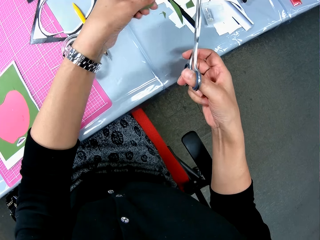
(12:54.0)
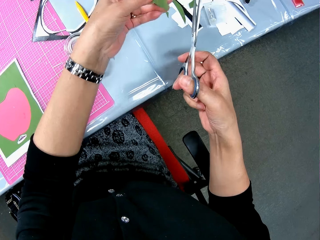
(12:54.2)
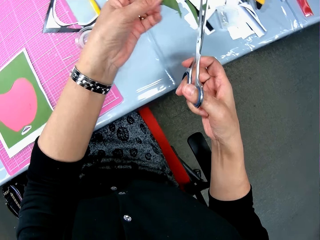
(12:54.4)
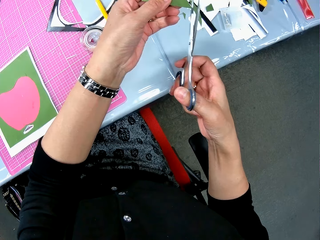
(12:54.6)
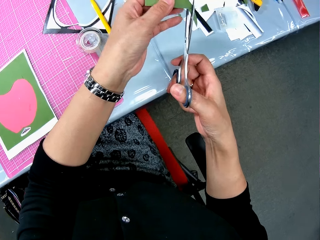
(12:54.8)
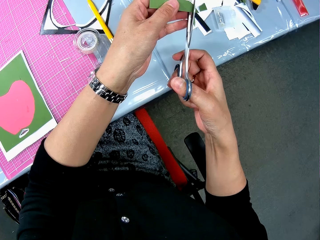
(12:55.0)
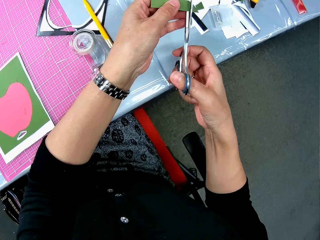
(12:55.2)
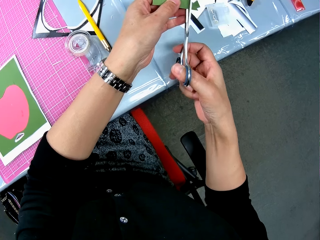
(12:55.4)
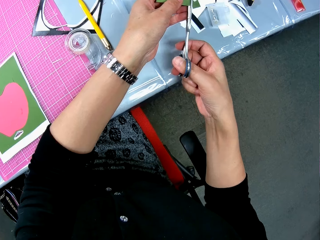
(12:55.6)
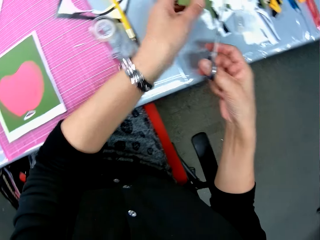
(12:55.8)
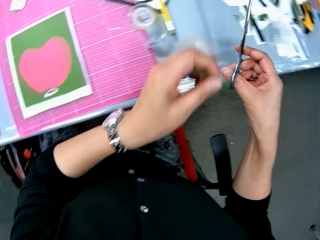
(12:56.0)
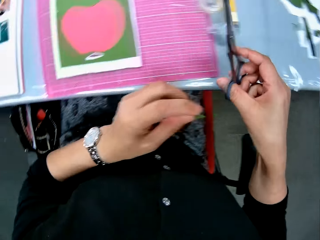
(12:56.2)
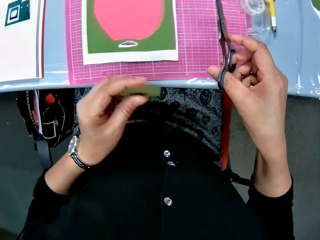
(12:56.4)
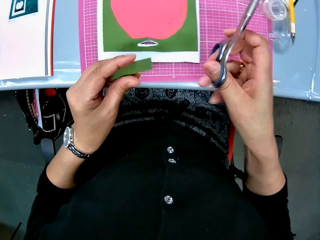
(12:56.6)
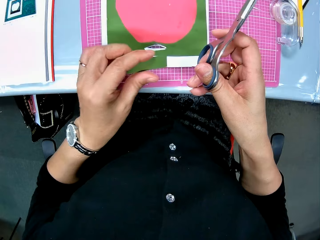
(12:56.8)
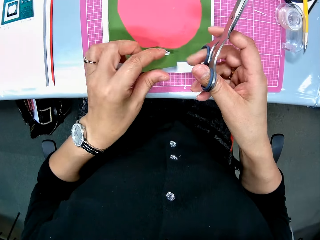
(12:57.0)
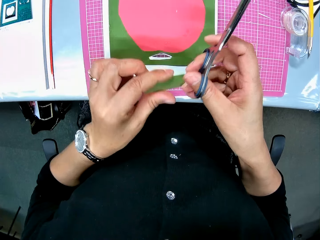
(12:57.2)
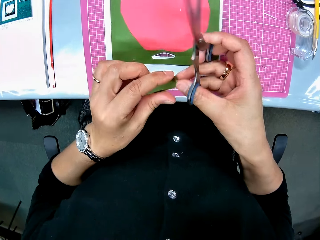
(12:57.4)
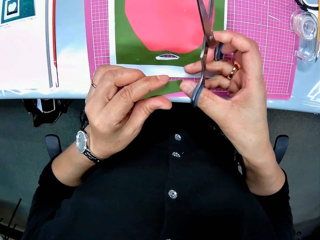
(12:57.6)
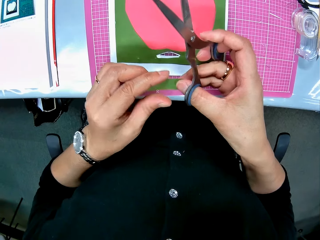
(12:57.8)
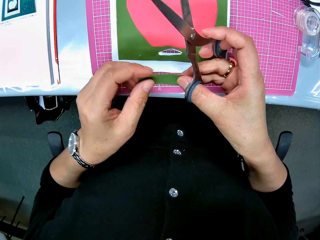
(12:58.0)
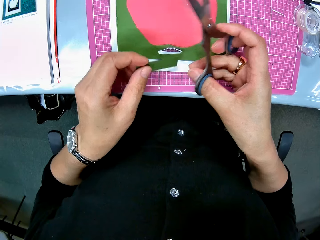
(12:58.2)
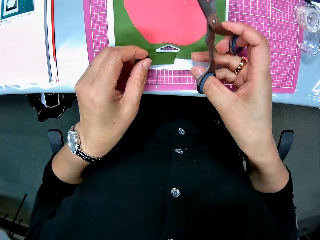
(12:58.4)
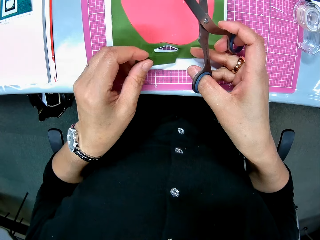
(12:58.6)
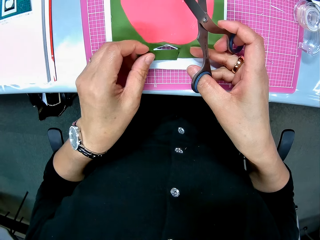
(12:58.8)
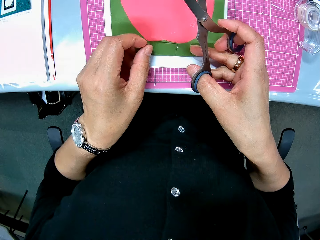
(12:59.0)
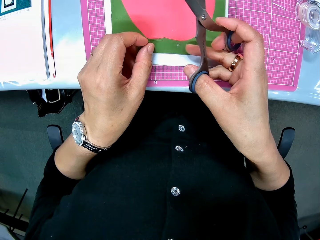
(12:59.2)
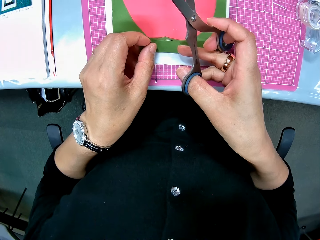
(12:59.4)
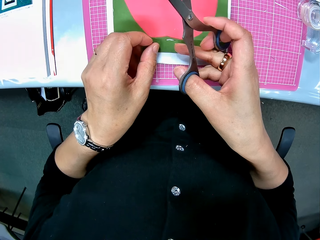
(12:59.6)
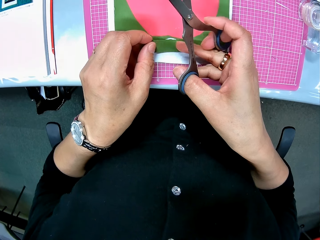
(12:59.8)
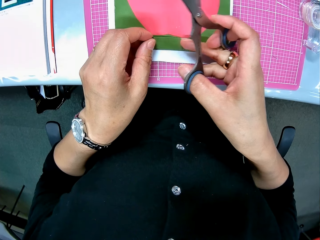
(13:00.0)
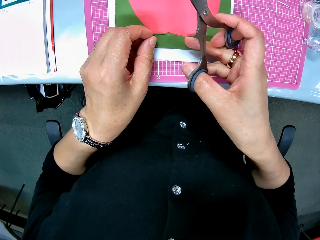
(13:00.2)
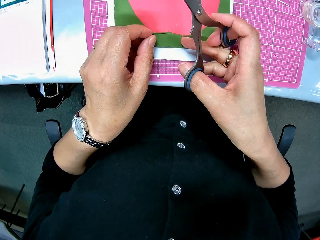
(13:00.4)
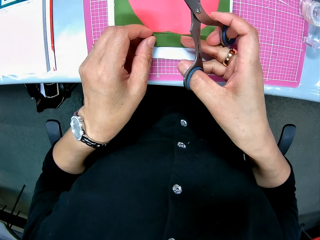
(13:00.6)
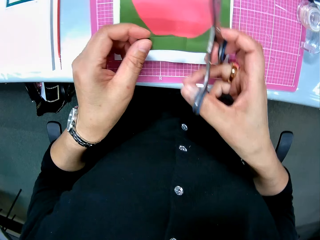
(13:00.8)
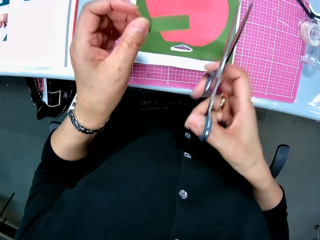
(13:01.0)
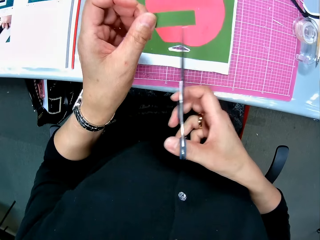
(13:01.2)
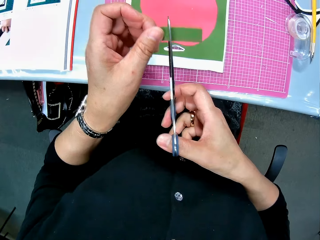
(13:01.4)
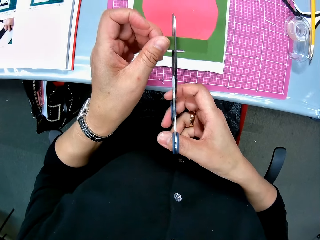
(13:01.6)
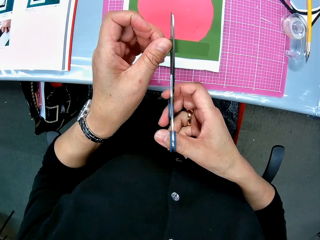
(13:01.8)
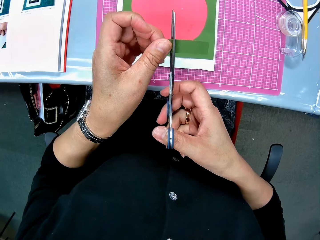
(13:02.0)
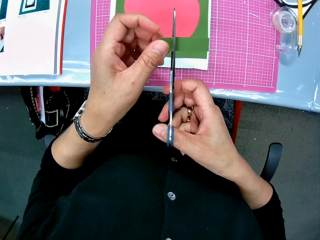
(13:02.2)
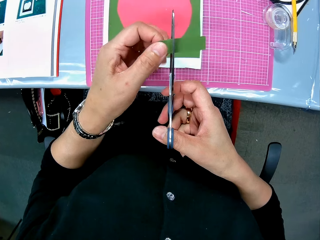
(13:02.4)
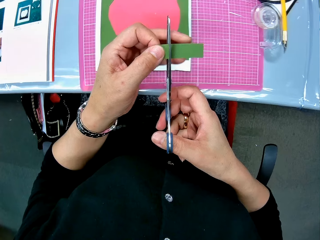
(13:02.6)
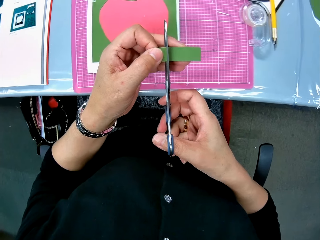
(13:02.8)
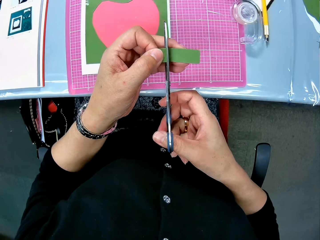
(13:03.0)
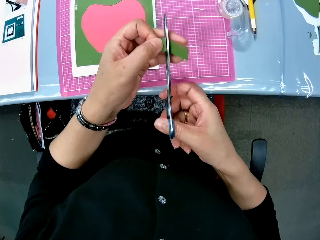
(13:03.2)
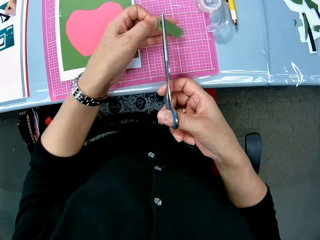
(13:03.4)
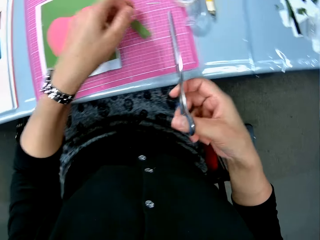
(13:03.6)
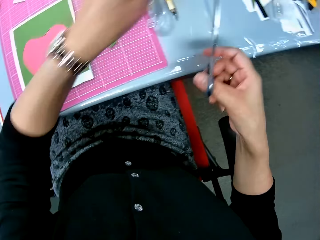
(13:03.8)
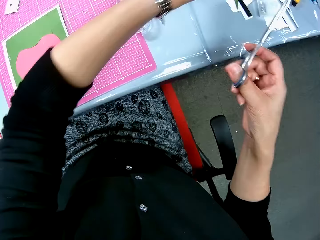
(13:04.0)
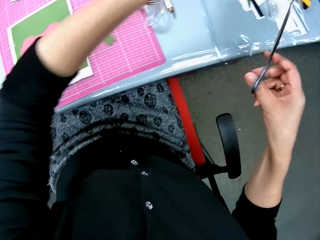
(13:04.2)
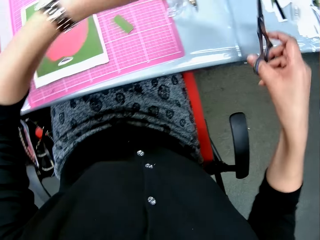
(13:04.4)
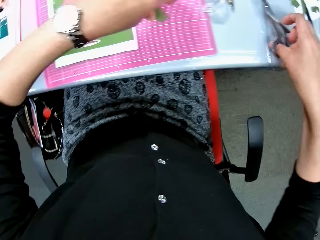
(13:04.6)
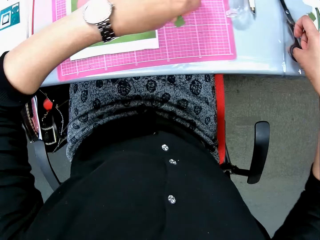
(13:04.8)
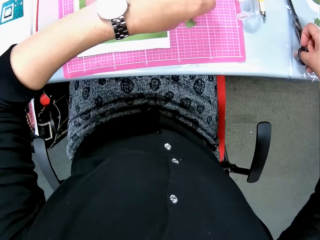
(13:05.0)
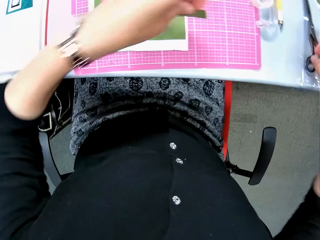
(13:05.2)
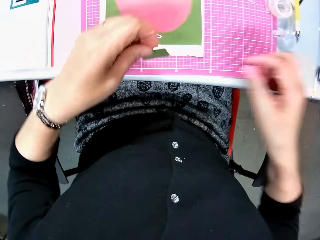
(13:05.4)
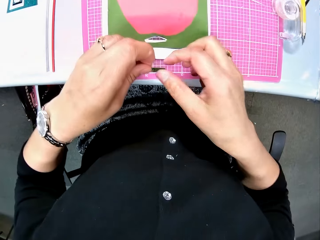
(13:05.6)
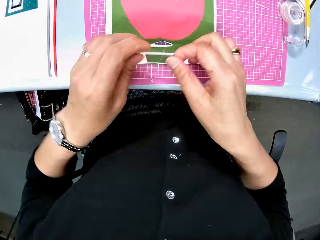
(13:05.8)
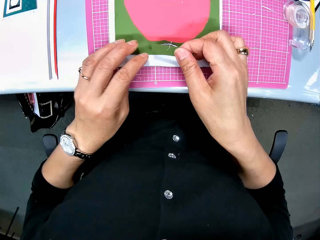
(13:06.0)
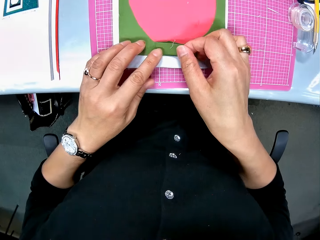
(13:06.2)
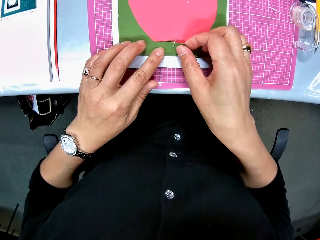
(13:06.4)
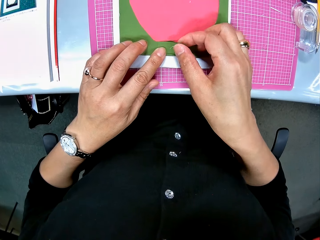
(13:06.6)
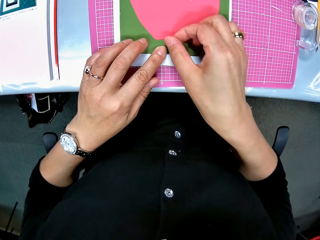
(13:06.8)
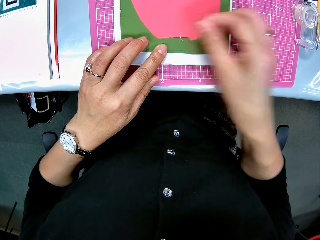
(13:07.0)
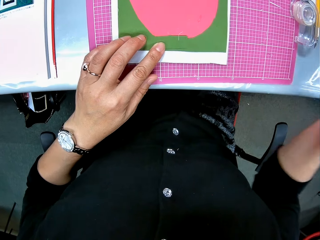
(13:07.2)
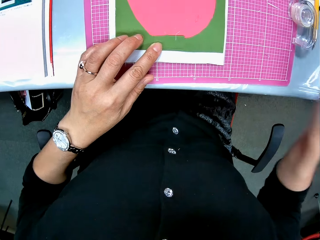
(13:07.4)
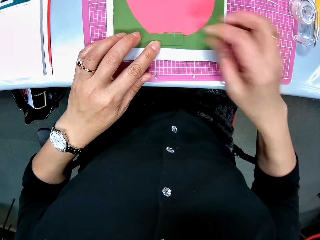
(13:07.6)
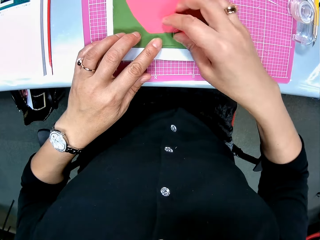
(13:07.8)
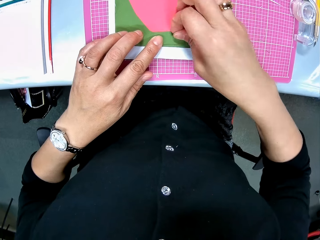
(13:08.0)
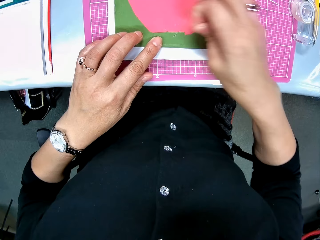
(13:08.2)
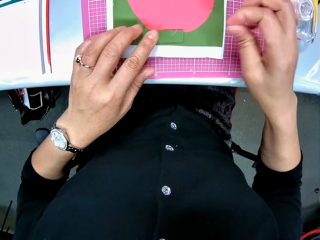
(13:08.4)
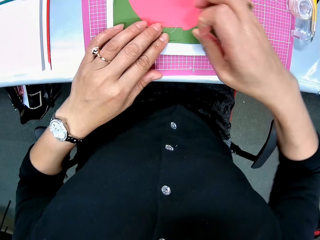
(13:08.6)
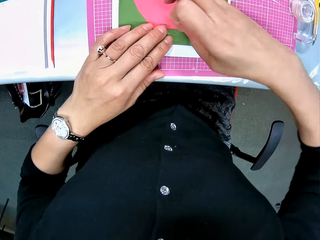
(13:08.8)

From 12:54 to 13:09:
The camera wearer cuts the piece of paper with the scissors. They hold the small piece with both hands. They put a smaller piece of the crafting paper on the other crafting paper. They cut the small piece of paper with the scissors. They drop a piece on the pink sheet. They drop the other piece on the table. They pick up the small piece on the pink sheet. They put the scissors on the table. They put the small crafting paper on the other crafting paper.

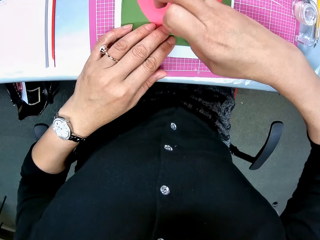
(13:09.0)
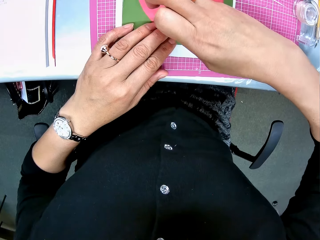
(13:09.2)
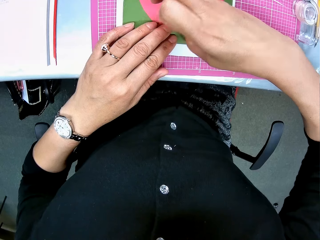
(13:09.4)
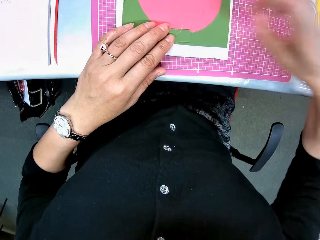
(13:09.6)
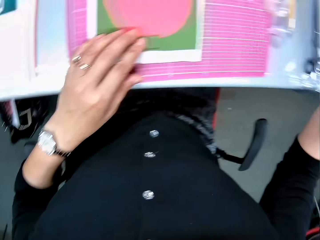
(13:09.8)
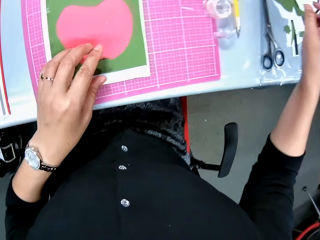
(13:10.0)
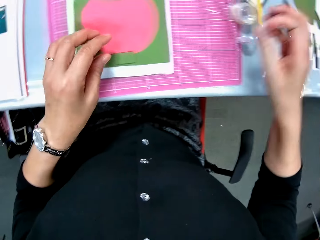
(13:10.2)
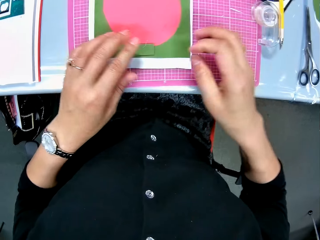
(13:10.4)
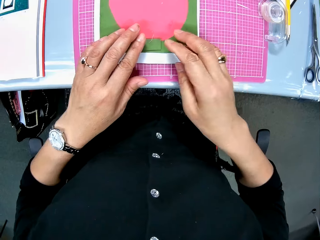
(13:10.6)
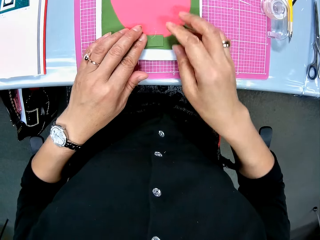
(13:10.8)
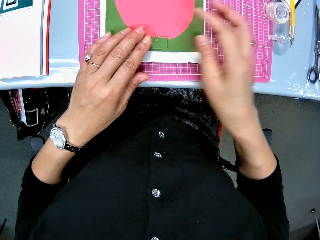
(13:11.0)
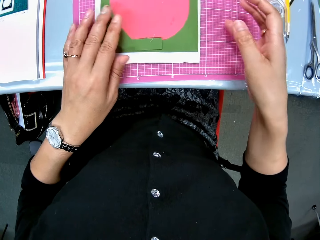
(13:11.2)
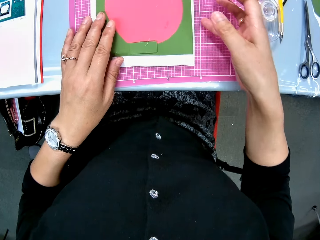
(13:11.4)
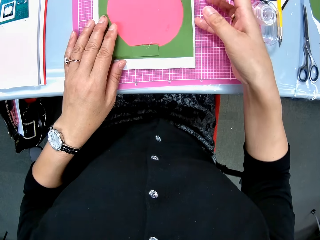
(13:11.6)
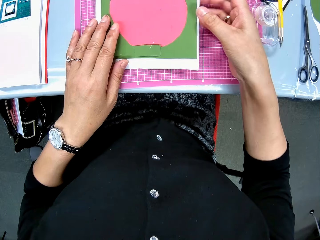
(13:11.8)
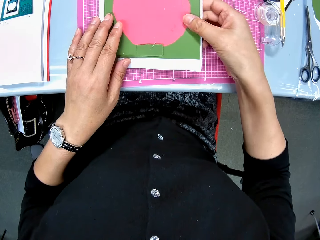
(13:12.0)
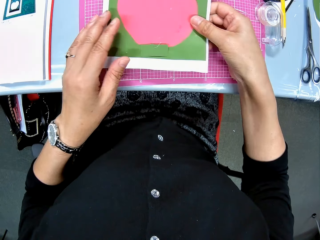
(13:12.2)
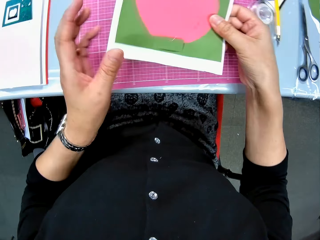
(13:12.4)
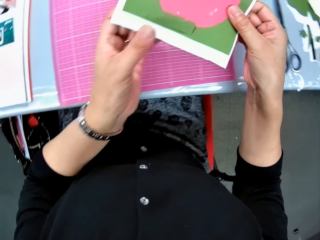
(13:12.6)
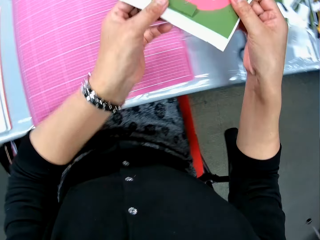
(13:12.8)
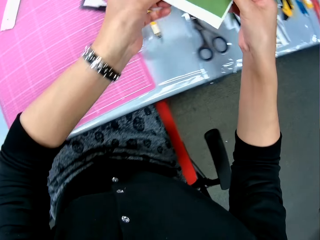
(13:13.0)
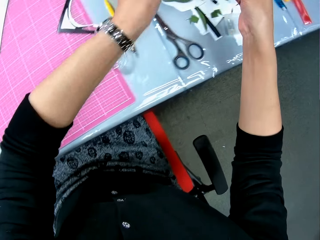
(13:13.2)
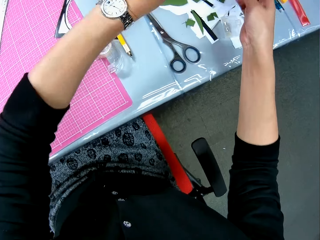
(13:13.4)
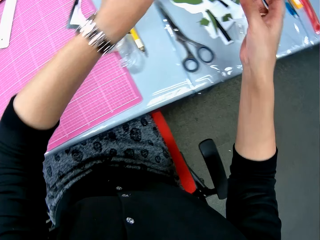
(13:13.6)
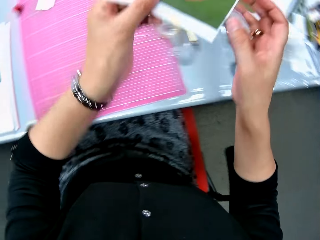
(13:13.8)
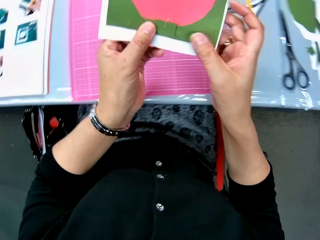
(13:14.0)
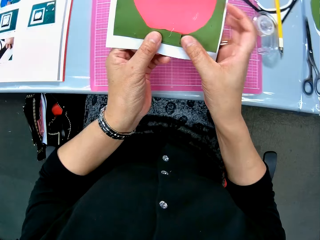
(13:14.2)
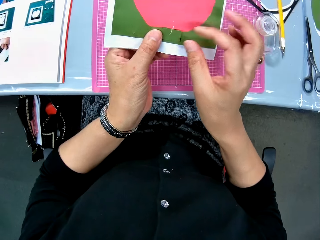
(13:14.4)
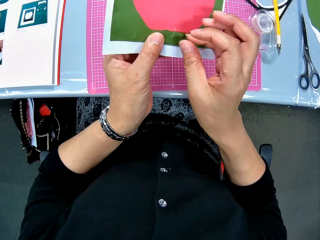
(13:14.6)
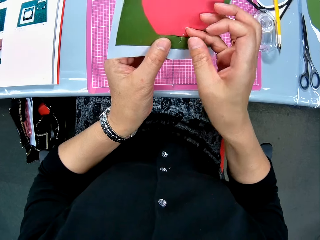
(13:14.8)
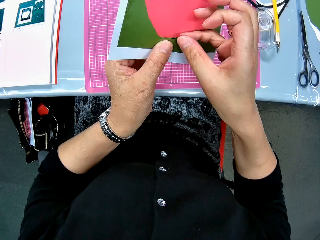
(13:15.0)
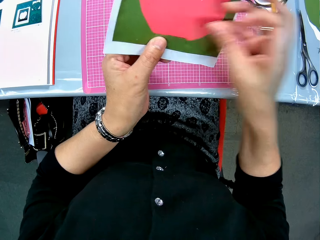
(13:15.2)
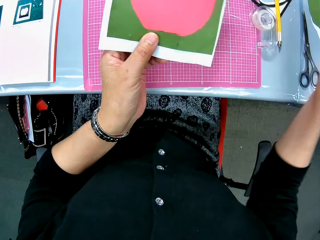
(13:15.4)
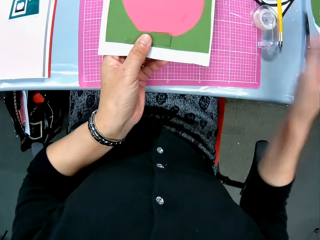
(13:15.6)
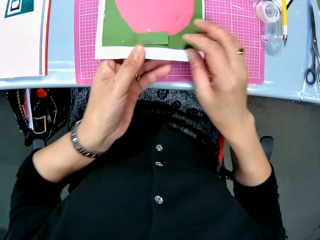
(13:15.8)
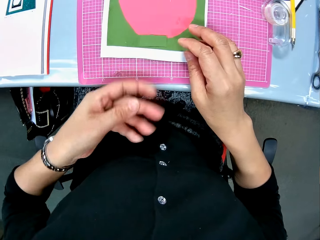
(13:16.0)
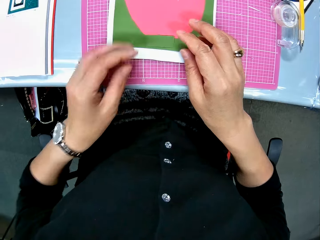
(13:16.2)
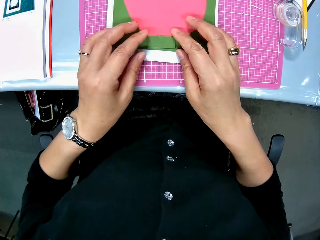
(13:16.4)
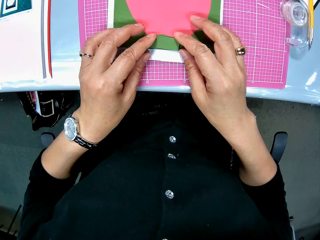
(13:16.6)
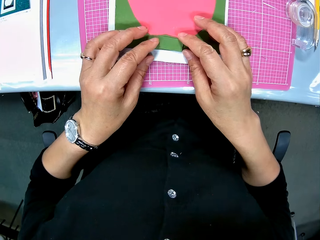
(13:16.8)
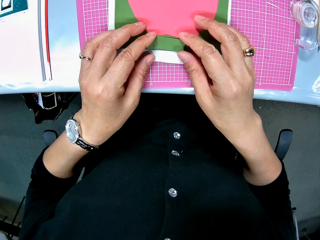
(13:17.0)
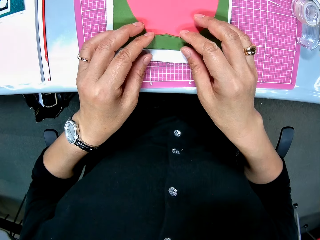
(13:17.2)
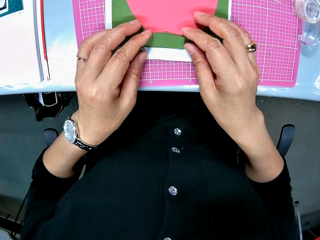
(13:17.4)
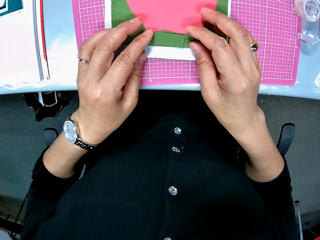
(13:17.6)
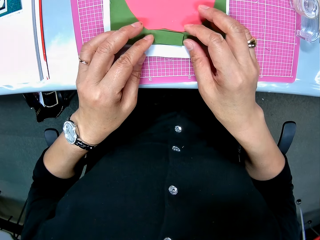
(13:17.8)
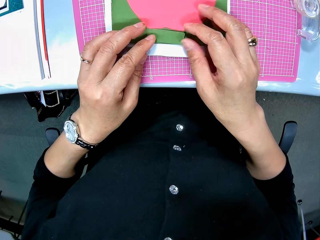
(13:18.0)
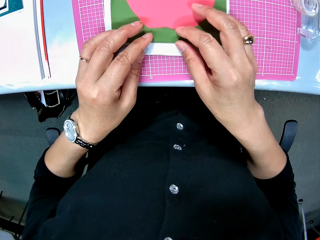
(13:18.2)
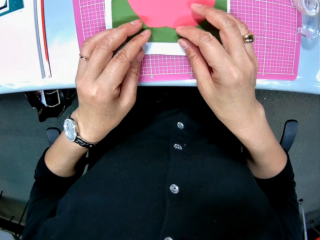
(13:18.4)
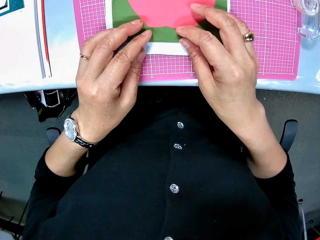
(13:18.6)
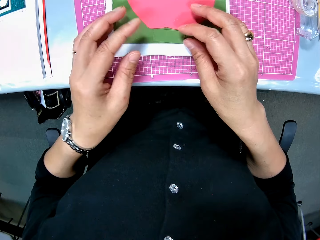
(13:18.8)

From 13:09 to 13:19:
The camera wearer picks up the art paper on the pink sheet. She reaches to the side. She picks up a particle on the art paper with her right hand. She drops the art paper on the pink sheet. She adjusts the small piece on the art paper.
